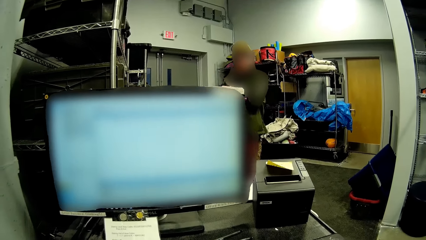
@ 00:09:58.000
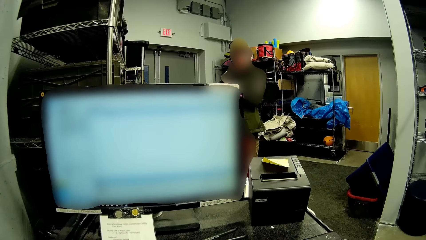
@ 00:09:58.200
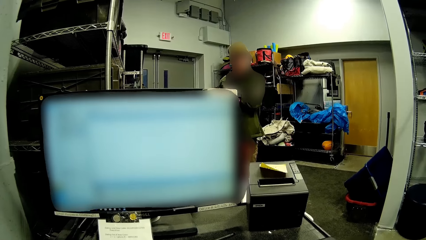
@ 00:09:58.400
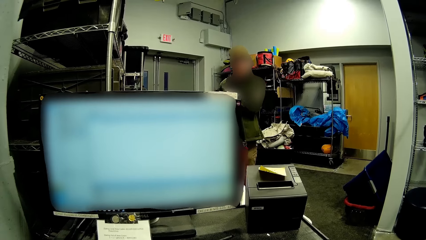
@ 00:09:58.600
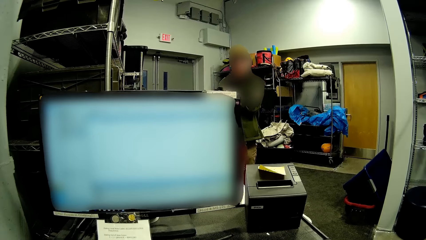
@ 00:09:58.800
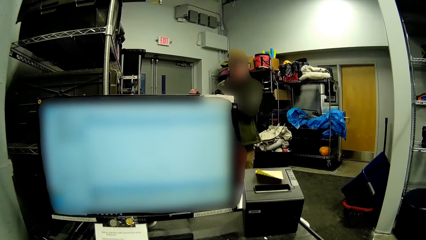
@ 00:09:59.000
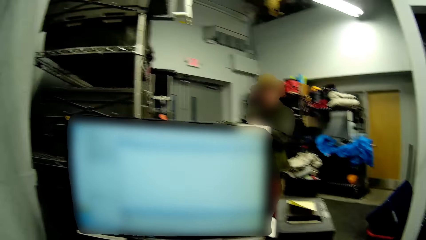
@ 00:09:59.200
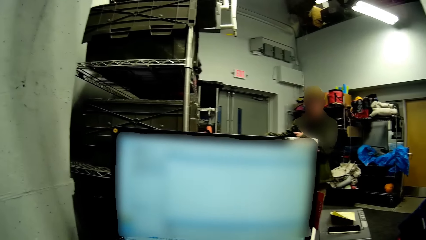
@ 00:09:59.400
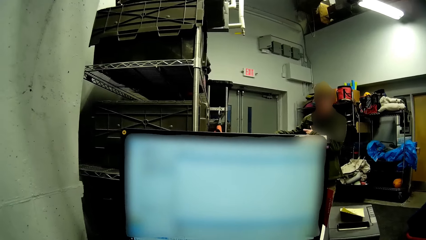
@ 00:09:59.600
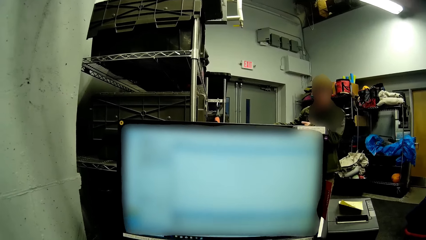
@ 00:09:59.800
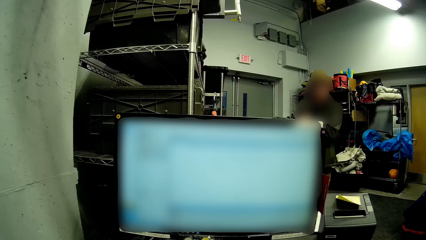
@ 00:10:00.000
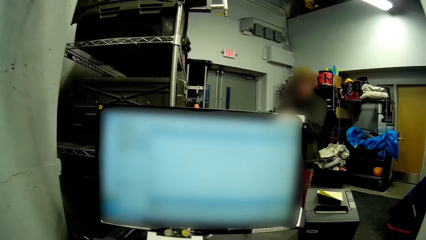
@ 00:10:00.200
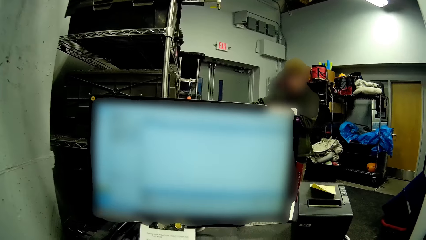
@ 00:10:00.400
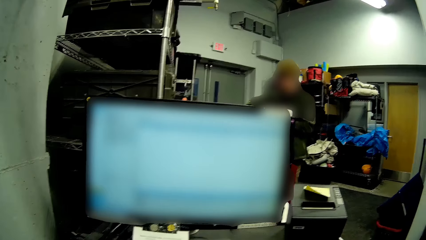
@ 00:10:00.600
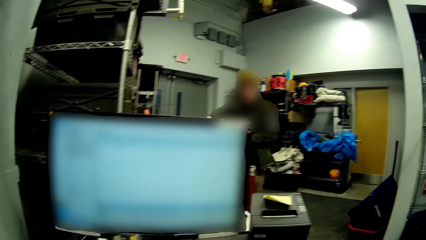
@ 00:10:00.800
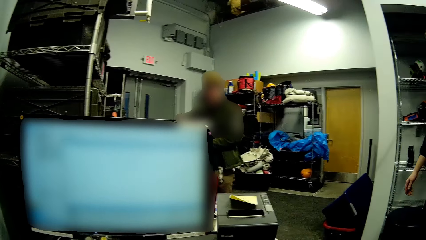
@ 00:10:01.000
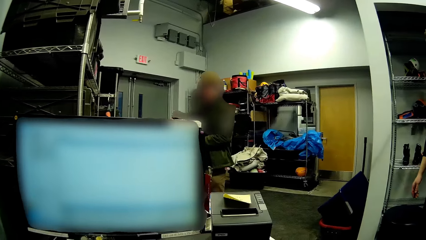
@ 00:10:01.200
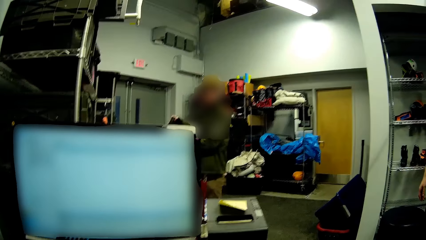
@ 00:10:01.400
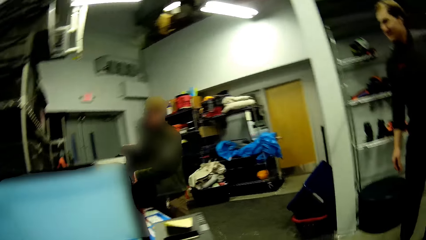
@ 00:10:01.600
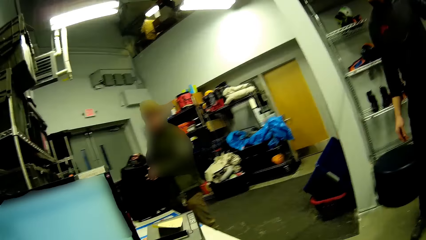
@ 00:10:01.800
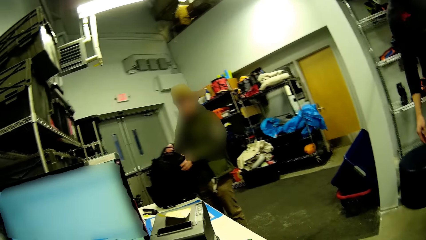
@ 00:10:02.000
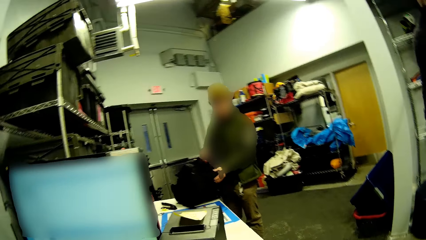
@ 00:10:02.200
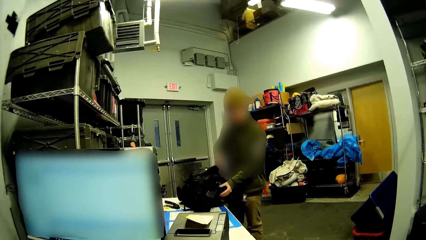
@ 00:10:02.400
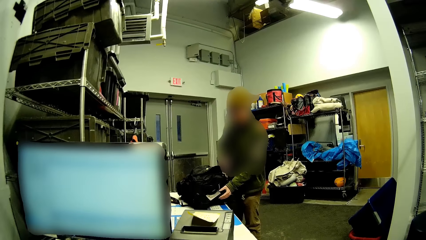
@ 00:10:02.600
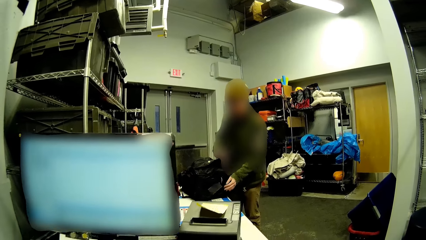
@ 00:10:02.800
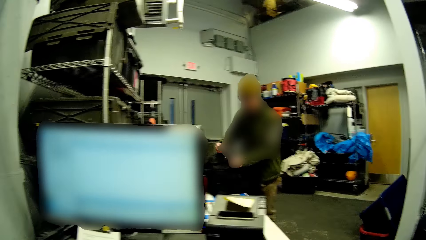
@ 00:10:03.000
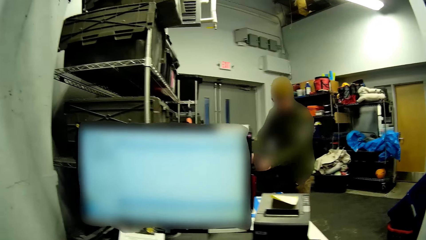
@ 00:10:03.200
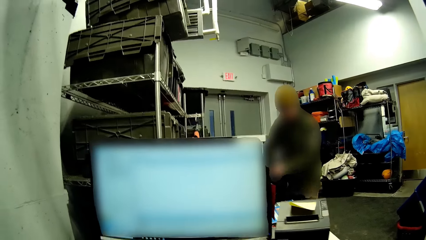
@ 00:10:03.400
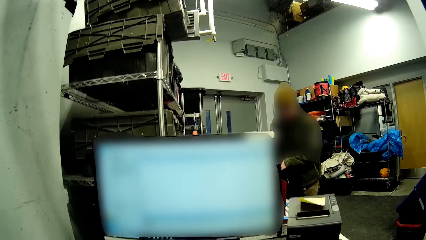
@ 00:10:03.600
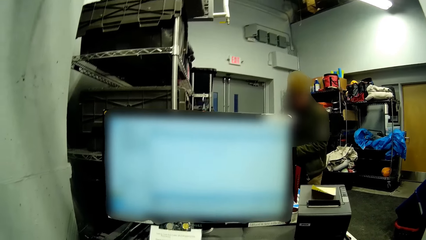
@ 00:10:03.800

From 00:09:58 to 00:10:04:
A man pulls a bag on the table. The man puts the bag on the table.

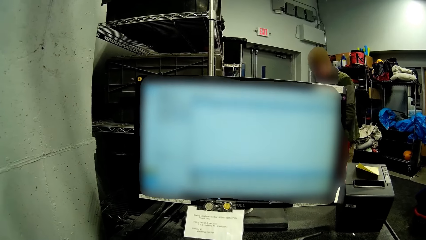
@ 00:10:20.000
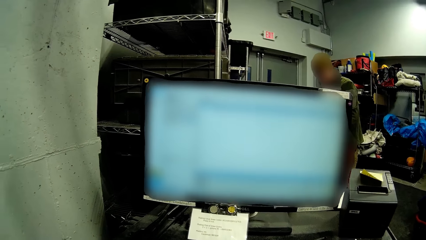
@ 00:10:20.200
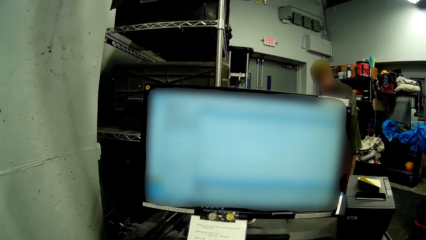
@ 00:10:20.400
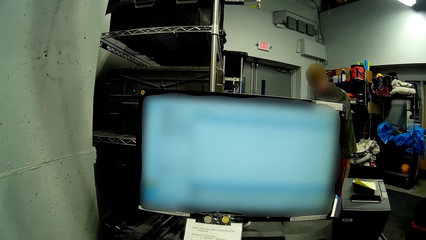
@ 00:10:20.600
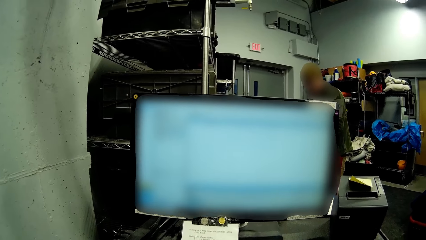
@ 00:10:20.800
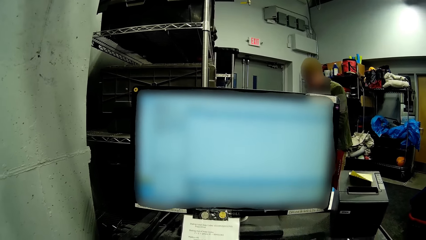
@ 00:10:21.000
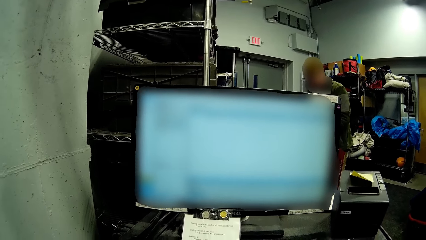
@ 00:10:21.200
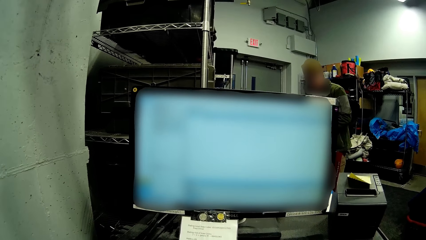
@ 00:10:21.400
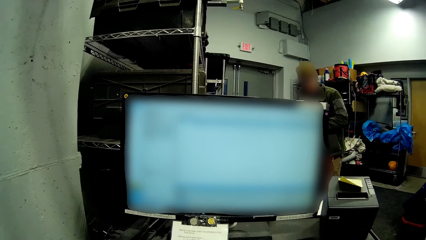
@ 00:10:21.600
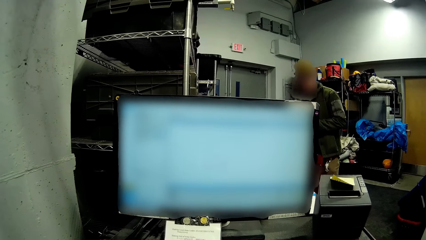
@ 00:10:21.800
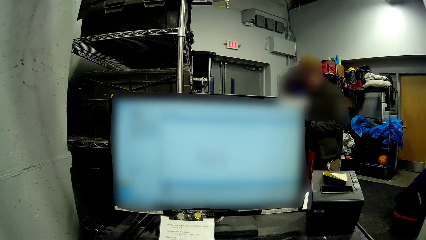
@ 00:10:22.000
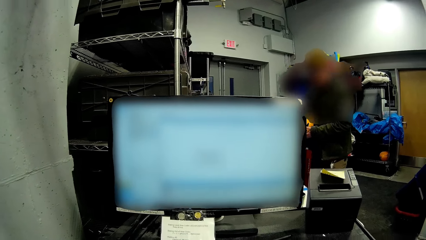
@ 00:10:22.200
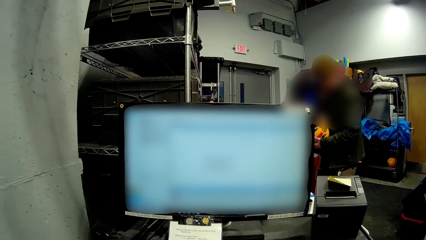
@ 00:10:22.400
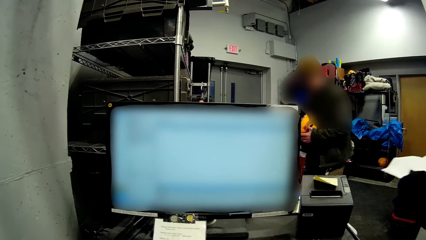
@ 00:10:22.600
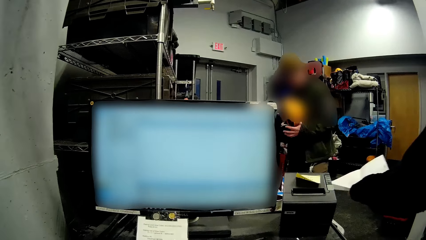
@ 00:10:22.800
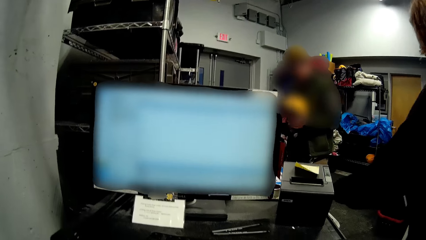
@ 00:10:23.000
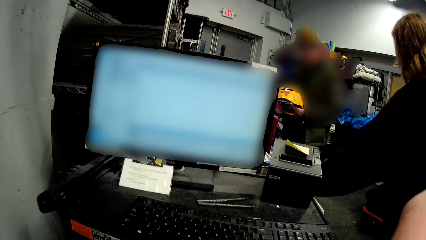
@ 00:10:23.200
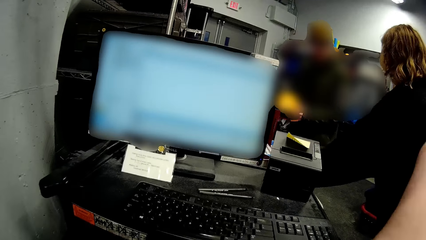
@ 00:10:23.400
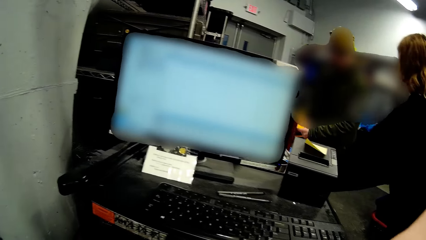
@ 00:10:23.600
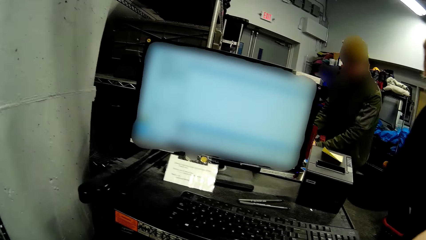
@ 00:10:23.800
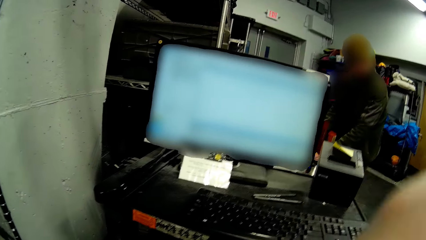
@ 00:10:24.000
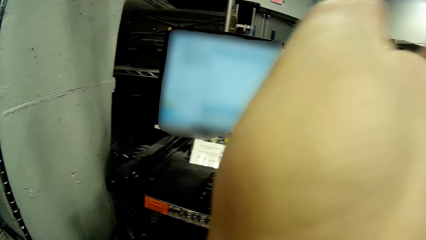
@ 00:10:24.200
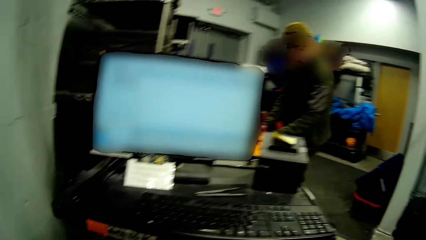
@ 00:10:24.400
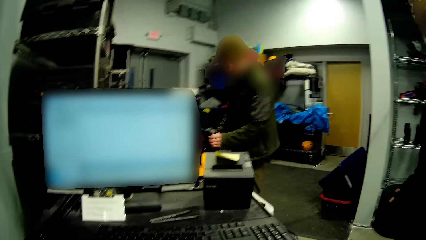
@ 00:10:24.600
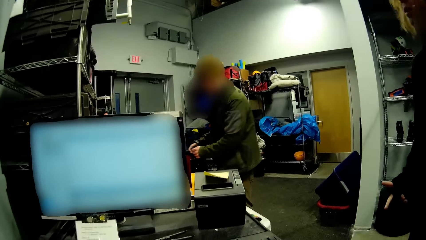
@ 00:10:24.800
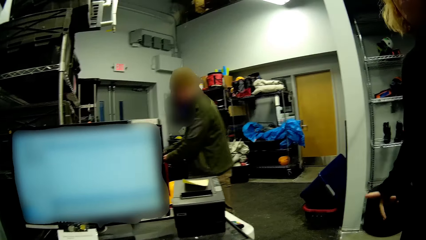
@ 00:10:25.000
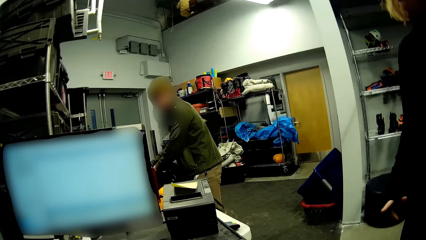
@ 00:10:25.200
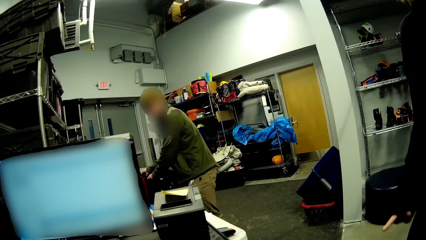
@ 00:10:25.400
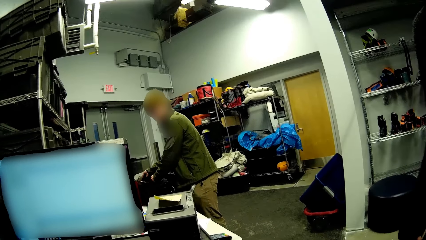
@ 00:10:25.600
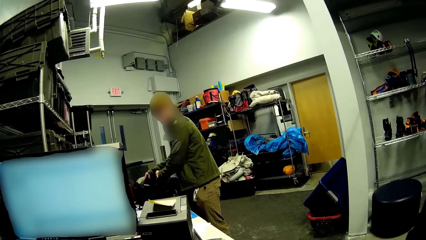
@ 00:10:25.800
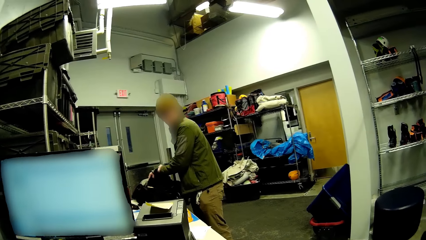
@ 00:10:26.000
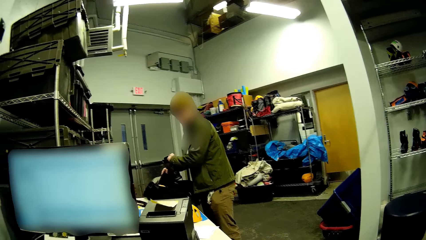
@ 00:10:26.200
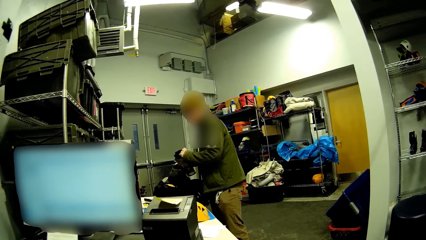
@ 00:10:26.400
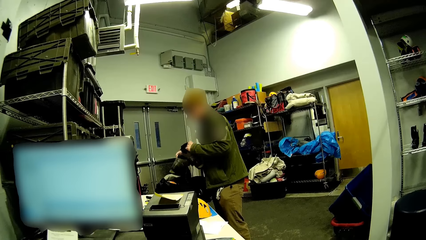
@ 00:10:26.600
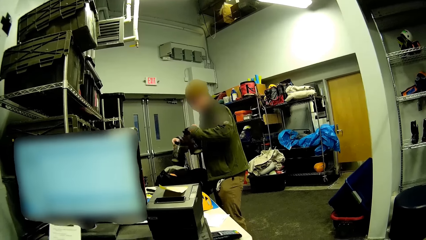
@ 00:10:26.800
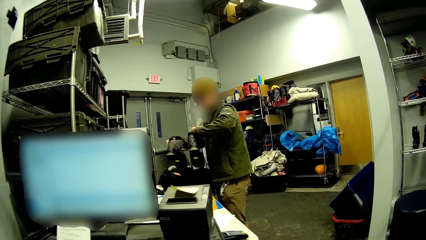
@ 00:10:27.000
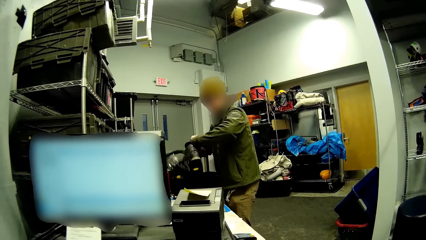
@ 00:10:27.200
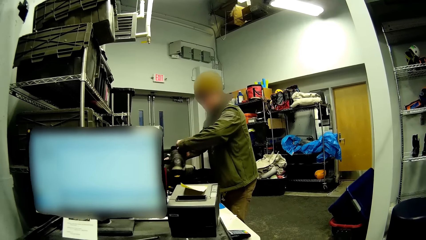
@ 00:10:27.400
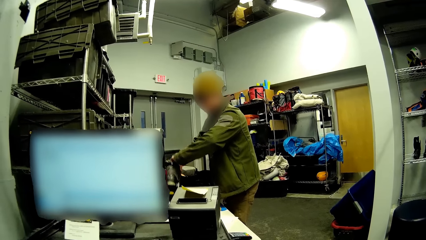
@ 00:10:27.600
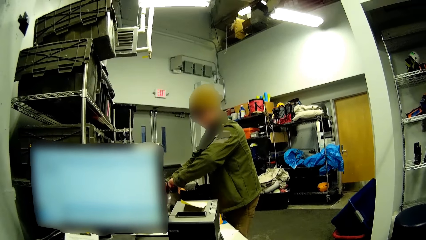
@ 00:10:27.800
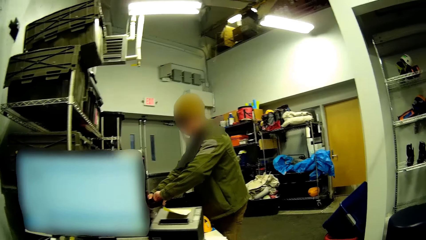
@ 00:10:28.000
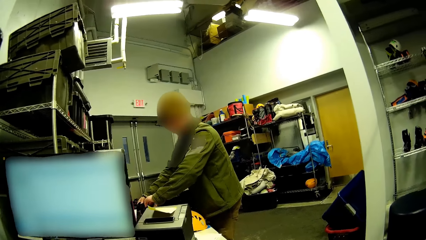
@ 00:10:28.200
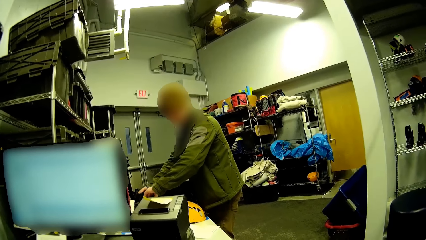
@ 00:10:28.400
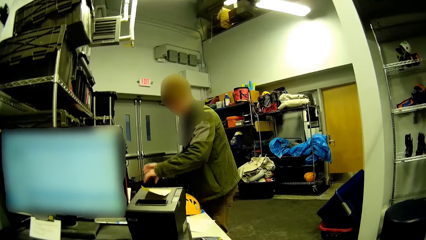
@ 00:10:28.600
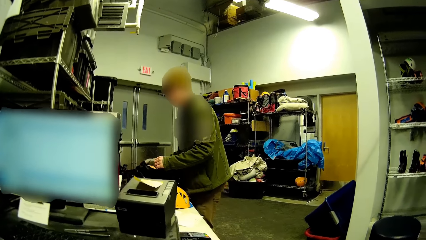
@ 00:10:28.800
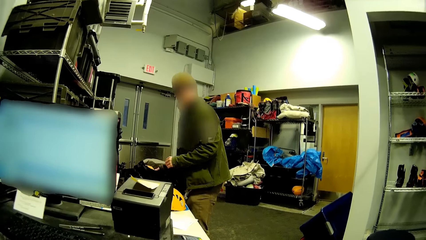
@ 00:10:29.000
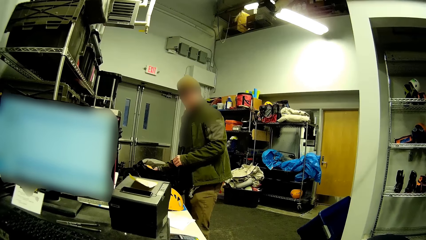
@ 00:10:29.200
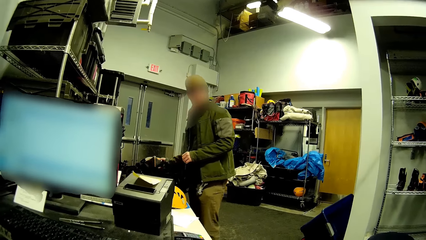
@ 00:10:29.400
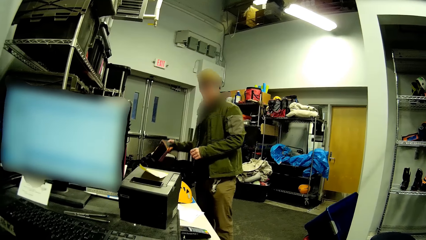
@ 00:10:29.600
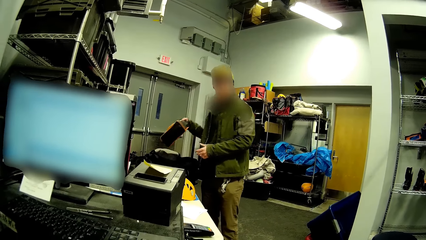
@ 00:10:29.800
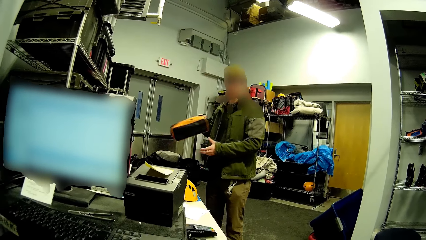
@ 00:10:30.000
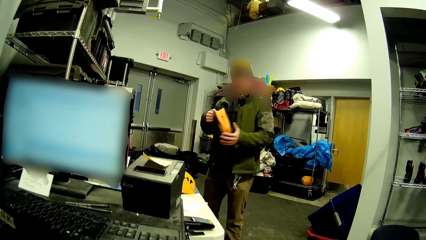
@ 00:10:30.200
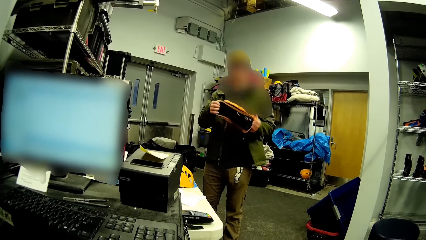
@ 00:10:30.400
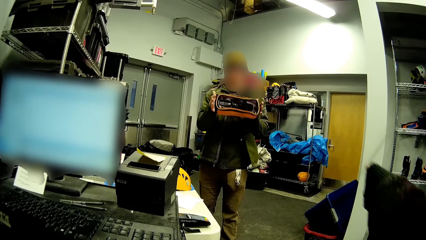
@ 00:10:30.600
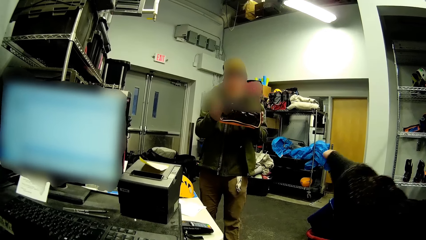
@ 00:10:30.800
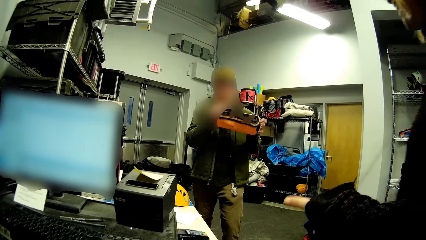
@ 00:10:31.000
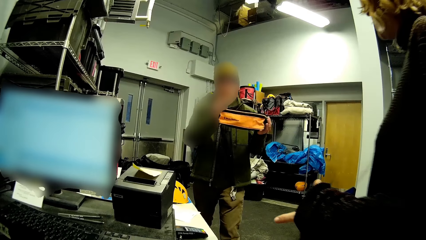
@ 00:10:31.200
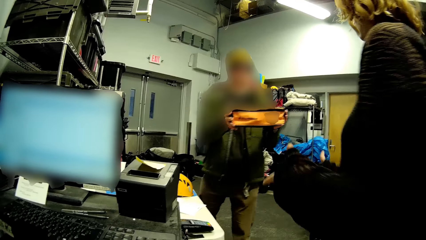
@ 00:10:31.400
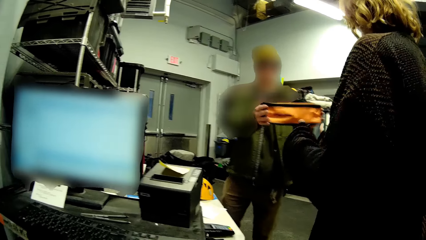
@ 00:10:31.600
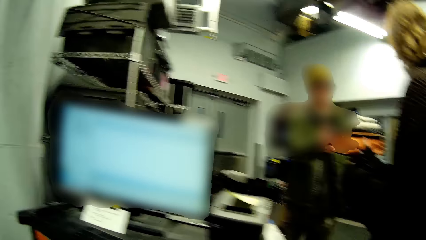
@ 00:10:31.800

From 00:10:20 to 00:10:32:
The camera wearer types on the keyboard with her hands. The man holds a helmet light in his left hand. The man drops a paper on the table, removes a pair of boots from the bag, and places the boots on the table. The man gives another man a goggle.
